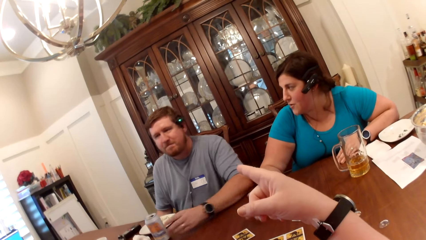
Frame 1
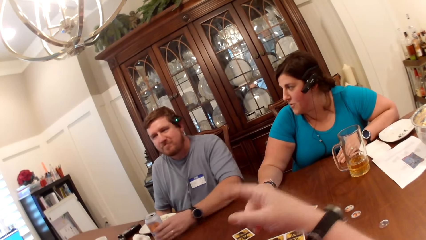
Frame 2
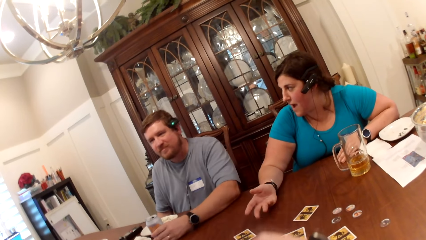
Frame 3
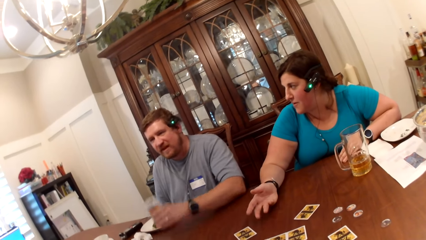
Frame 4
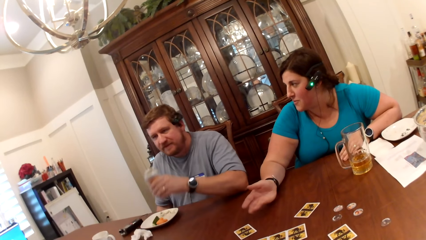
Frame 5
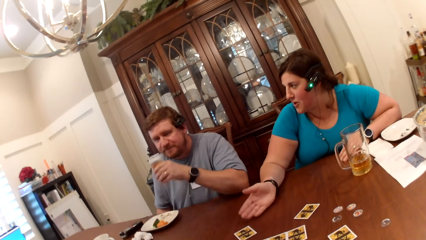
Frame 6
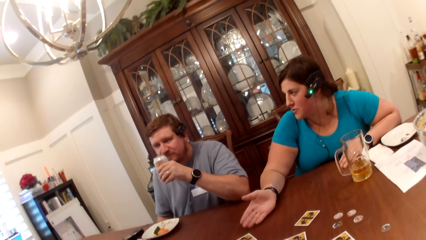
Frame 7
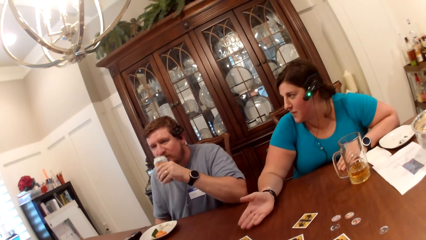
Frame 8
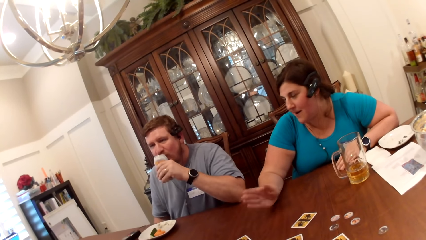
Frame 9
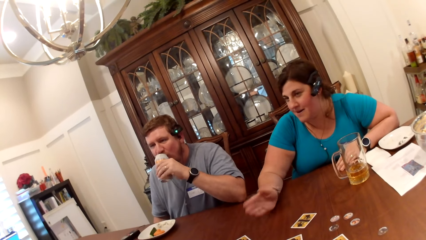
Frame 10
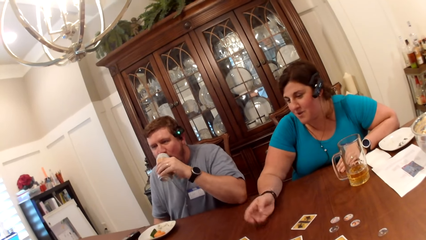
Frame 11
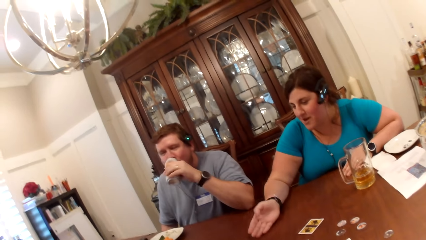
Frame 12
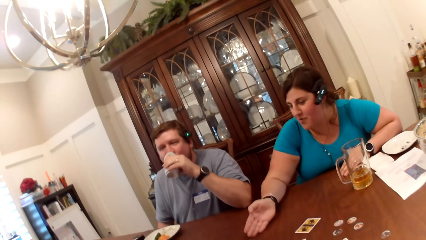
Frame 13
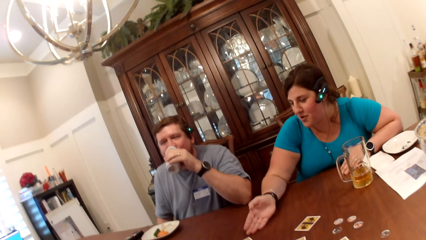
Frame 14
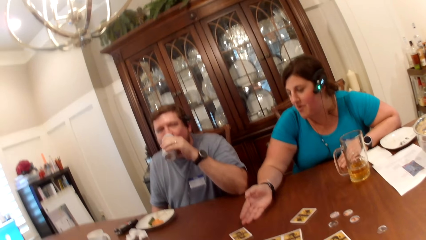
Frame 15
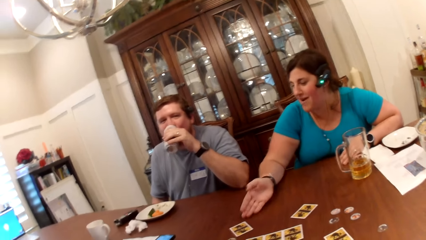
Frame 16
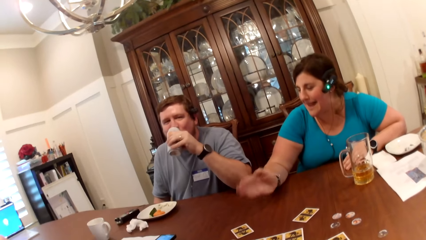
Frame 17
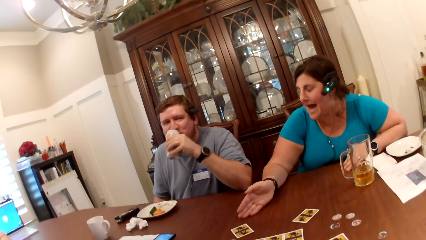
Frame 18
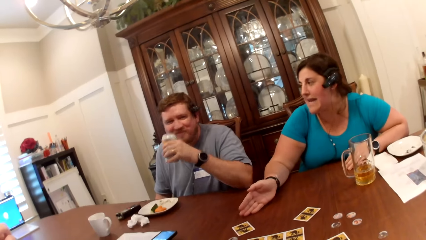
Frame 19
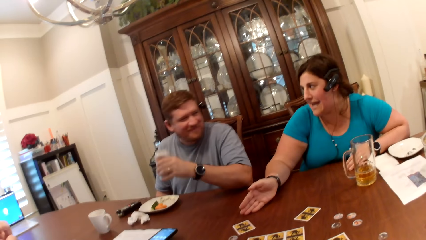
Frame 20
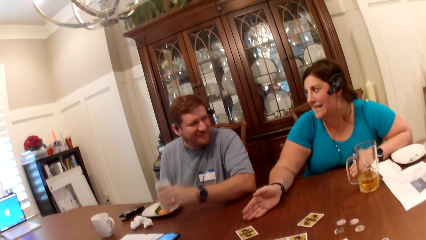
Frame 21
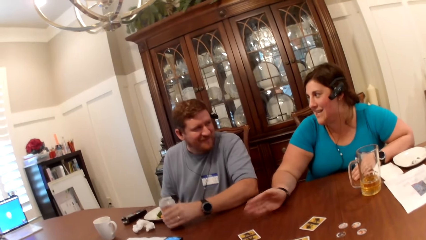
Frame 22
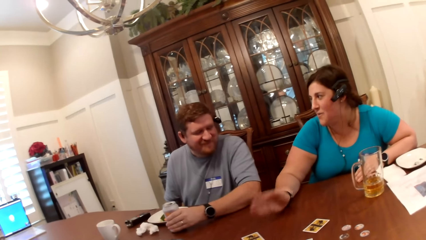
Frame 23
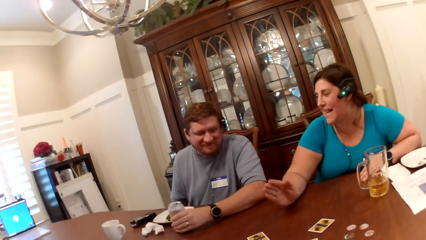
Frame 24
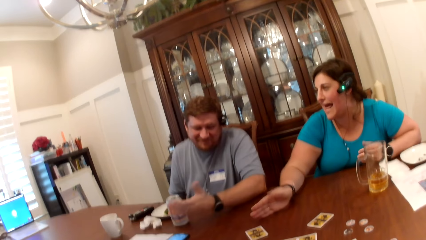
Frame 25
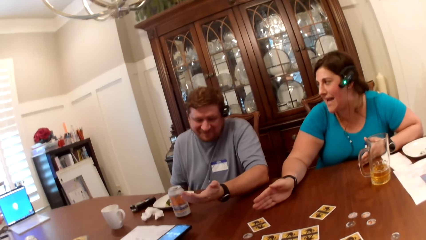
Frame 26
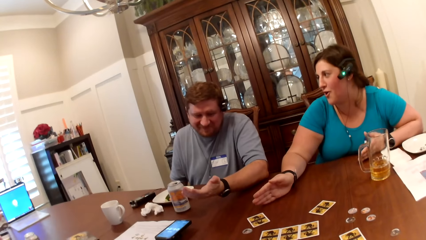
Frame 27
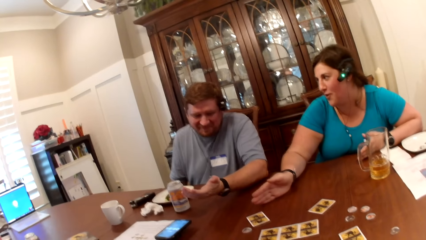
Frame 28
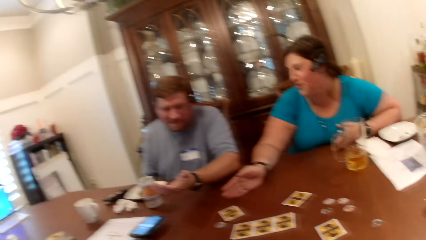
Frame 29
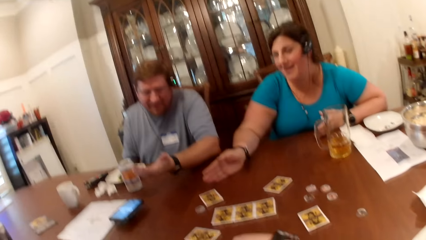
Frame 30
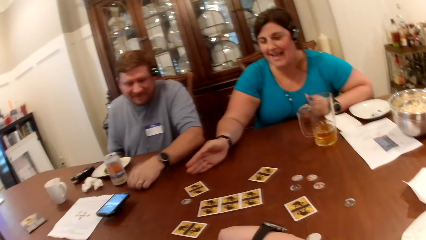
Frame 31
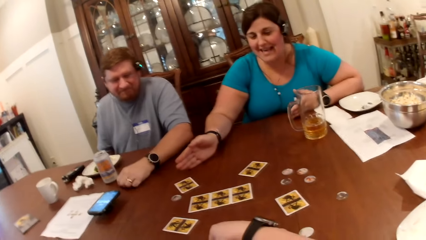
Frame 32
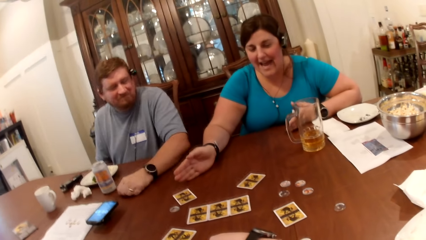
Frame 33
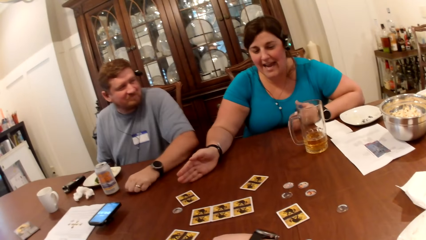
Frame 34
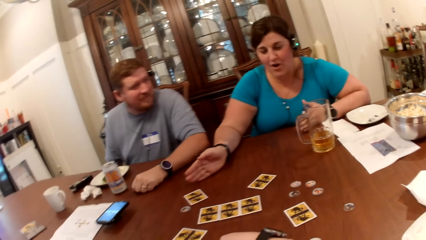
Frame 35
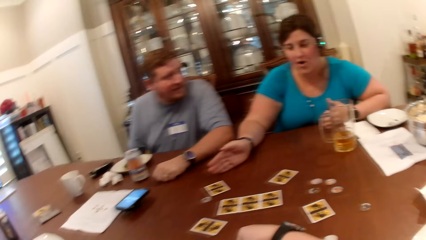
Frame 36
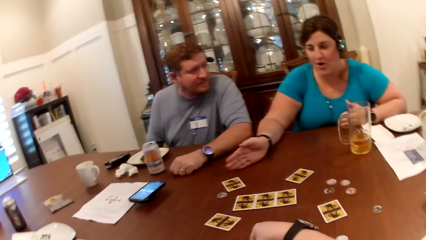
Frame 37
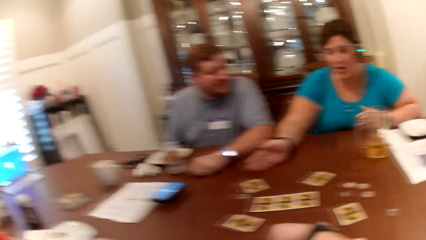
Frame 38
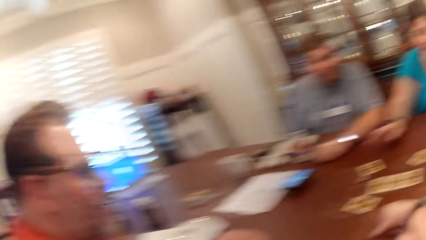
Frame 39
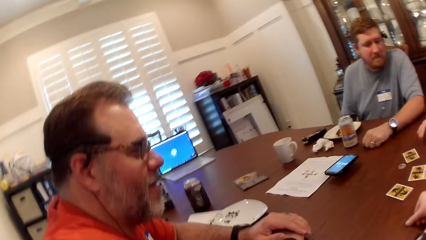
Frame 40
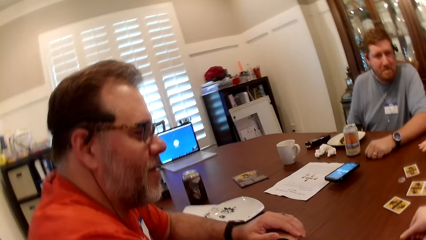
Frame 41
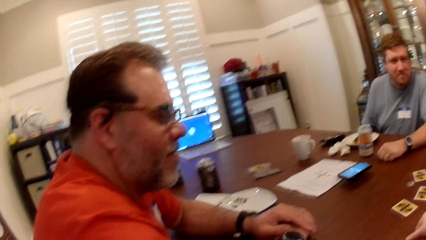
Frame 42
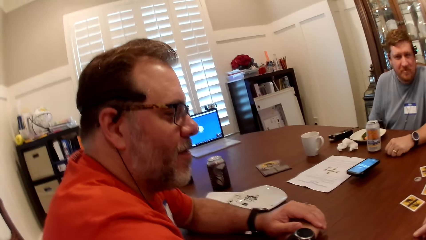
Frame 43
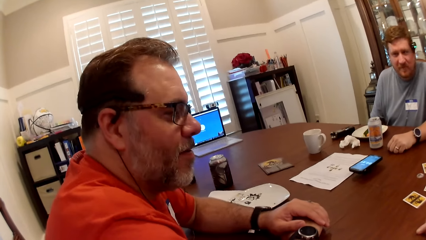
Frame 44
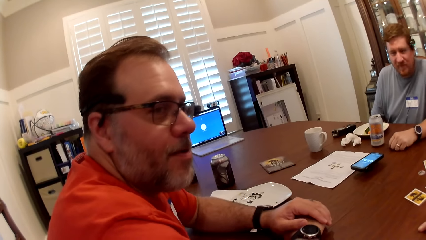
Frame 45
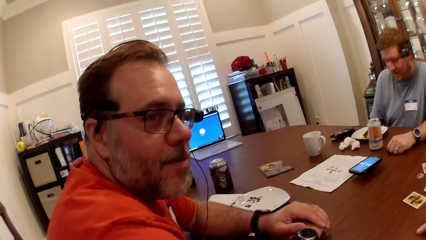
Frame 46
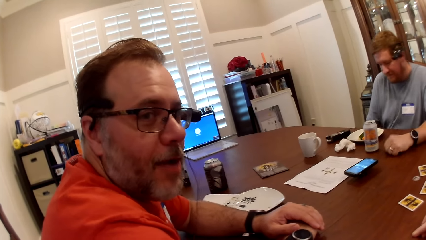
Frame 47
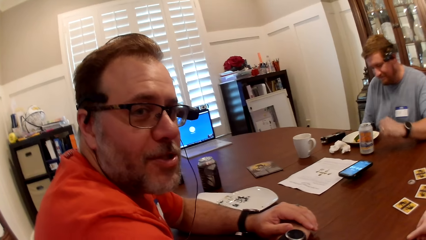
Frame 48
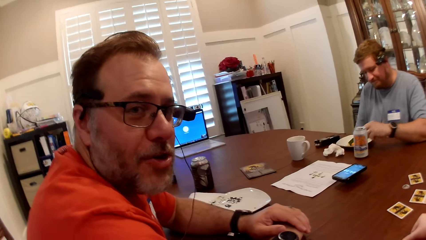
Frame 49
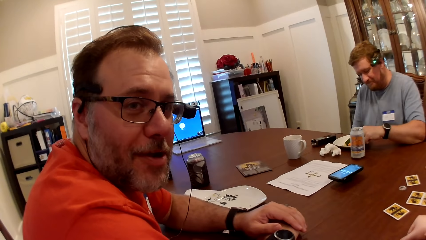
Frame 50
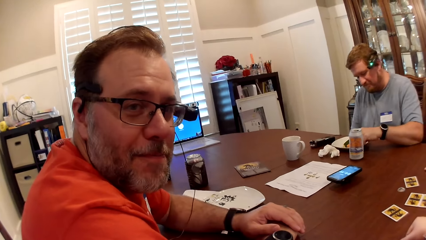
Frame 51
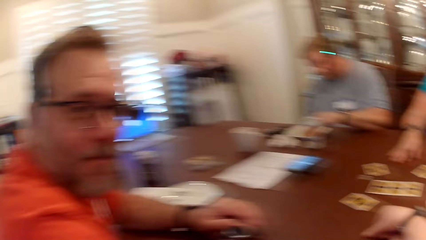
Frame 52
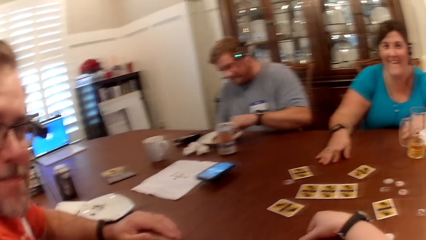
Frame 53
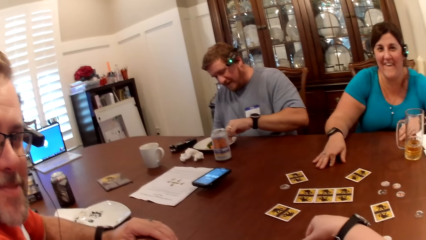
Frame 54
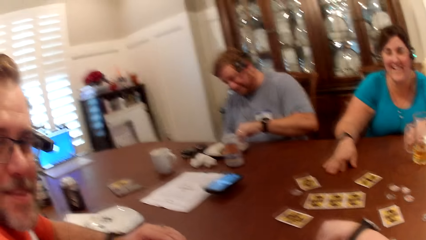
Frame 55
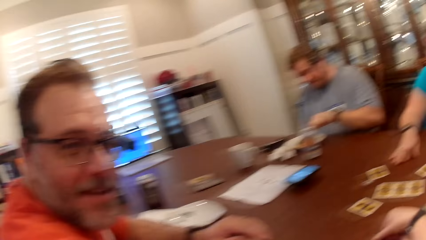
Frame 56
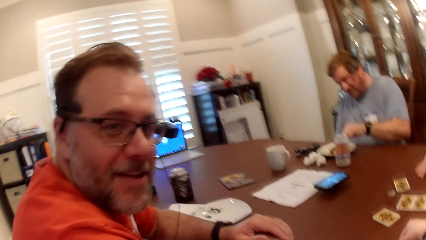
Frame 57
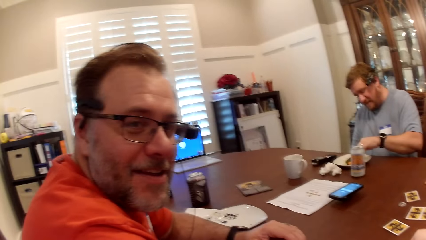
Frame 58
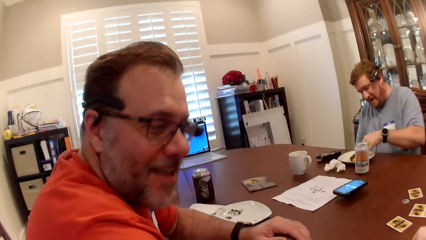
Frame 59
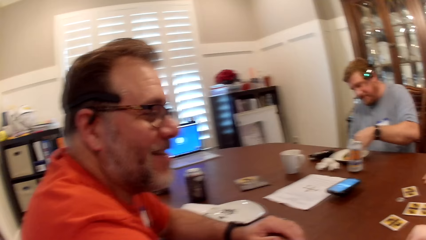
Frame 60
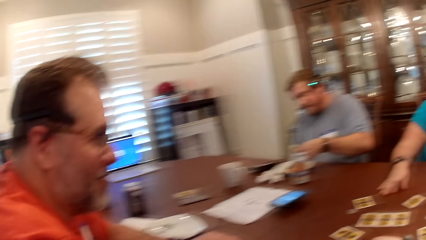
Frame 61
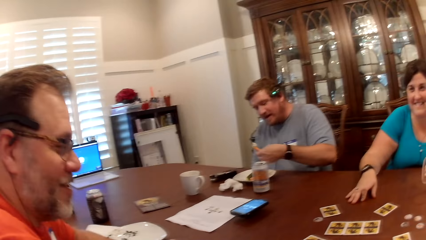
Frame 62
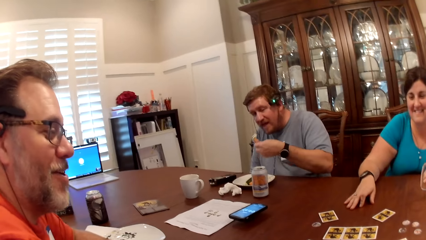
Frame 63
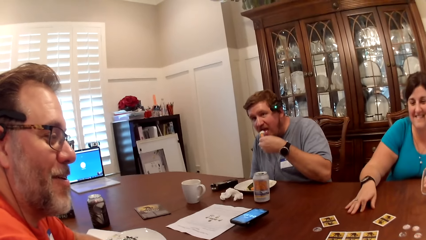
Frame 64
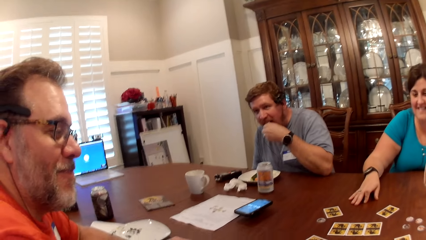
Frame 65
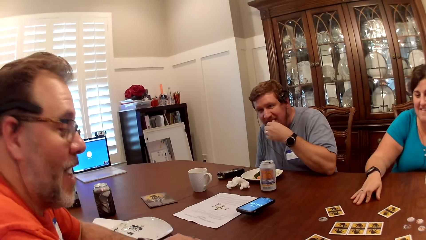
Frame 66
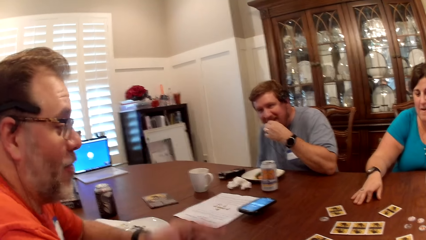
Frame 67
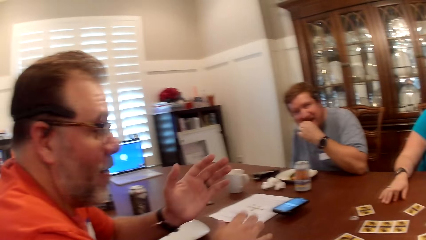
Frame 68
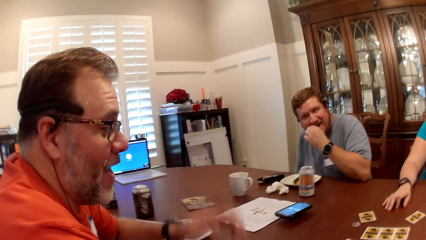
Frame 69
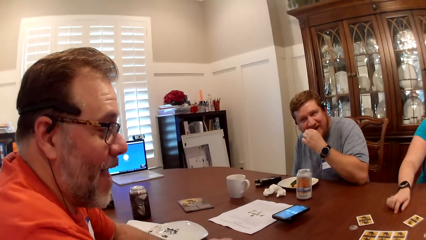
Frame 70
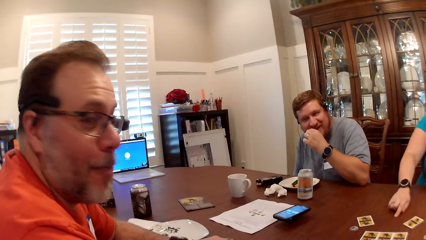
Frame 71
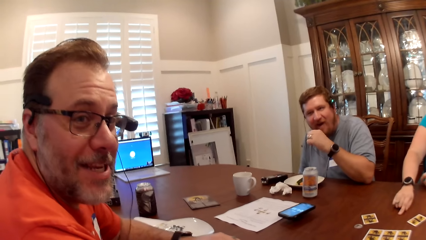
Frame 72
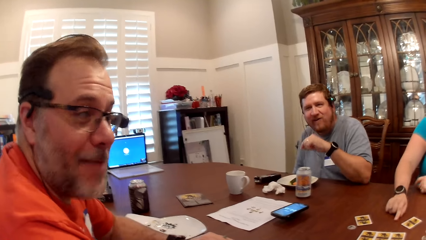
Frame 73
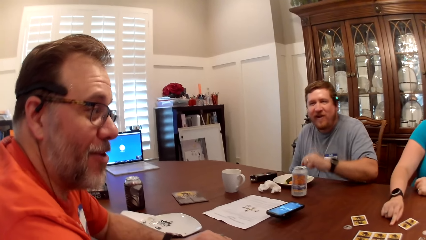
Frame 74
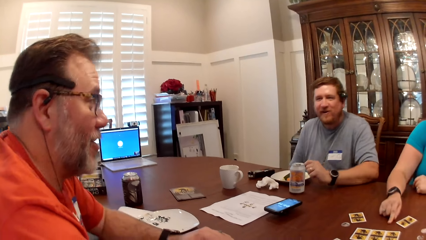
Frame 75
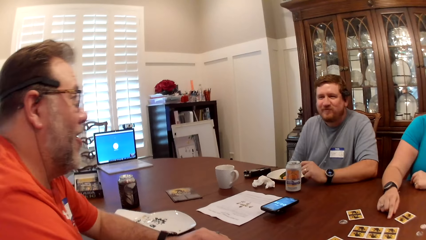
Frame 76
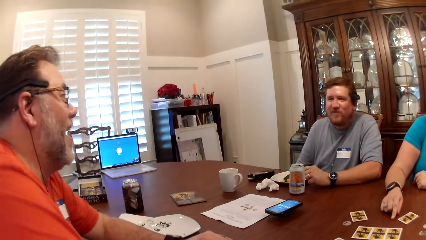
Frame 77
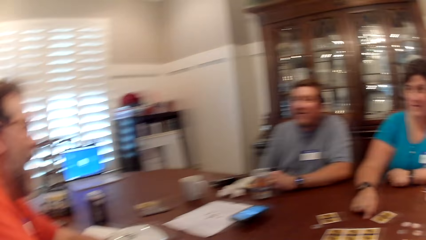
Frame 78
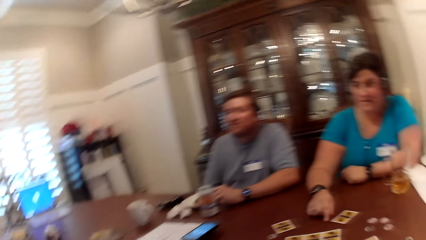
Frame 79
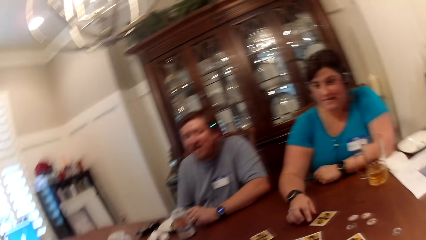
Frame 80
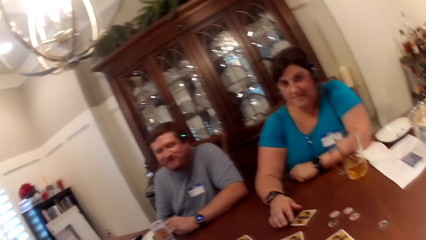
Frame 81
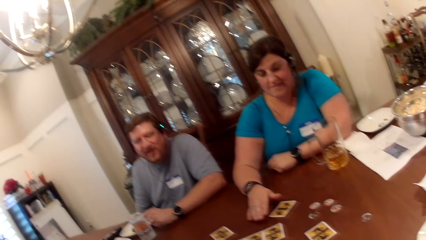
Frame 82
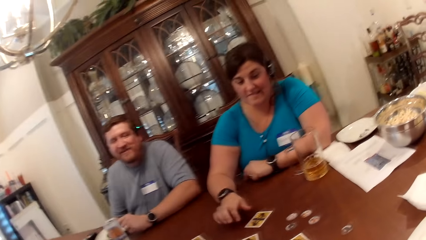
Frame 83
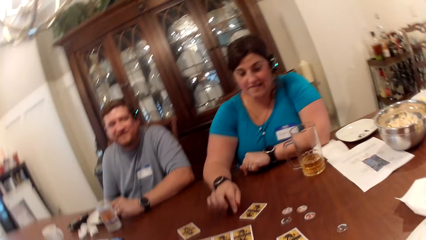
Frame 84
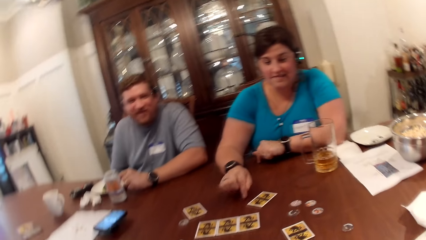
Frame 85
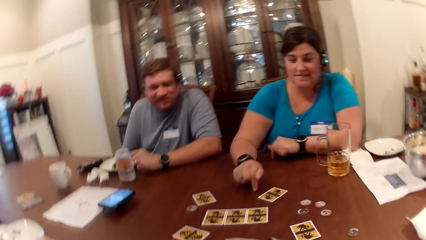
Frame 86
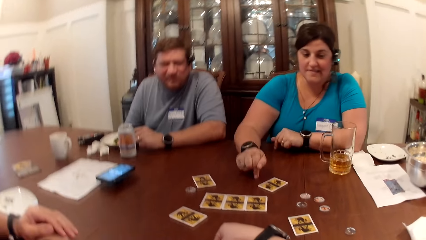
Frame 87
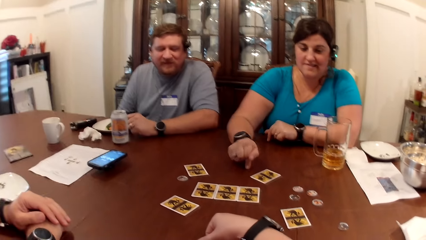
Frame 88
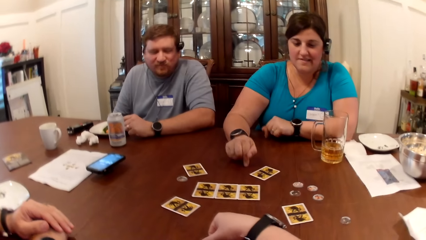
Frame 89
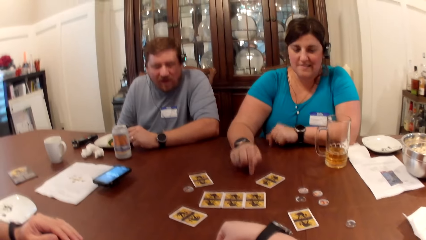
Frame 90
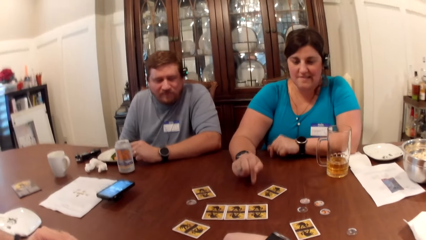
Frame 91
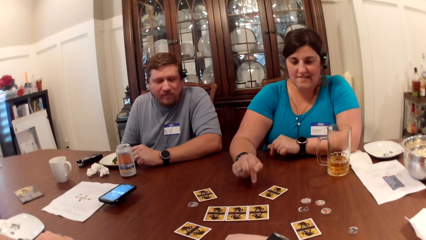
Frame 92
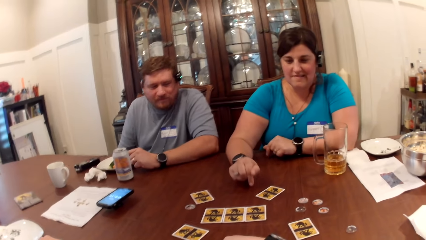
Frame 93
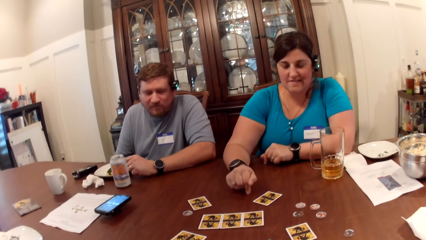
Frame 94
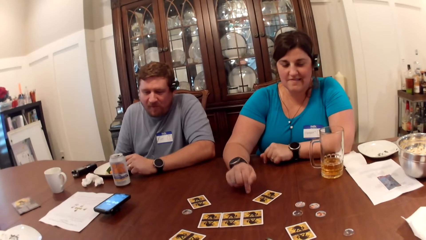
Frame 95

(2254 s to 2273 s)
The camera wearer points her right hand. A man picks up the can of beer from the table with his left hand. The camera wearer talks to the man. The man drinks from the can of beer with his left hand. A woman taps the table with her right hand. She taps it again. The man drops the can of beer on the table with his left hand. The woman taps the table with her right hand. The camera wearer puts down the can. The man drops his left hand on the table. The woman taps the table with her left hand. She taps it again. The camera wearer interacts with another man at the table. She talks to the other man. The first man takes cookies from a plate on the table with his left hand. He eats cookies with his left hand. The other man raises both hands and drops both hands on the table. The woman points her right hand. The first man drops his left hand on the table. The woman taps on the table with both hands. The camera wearer looks around.
